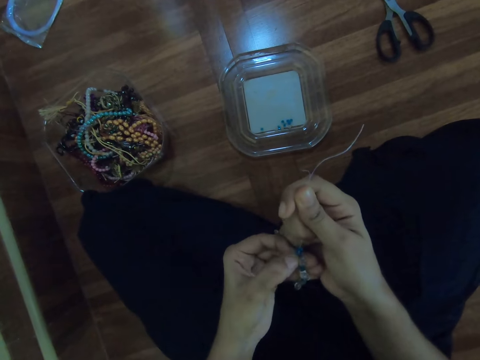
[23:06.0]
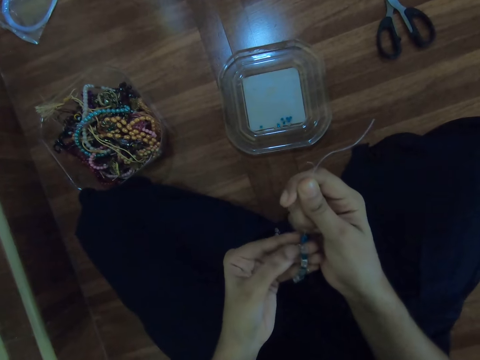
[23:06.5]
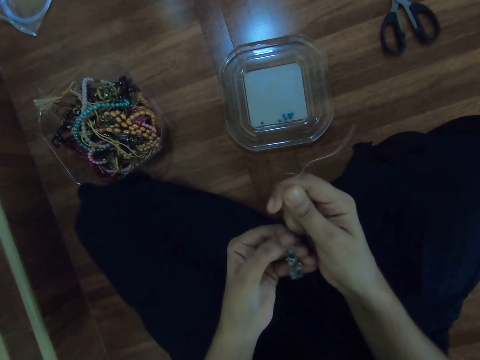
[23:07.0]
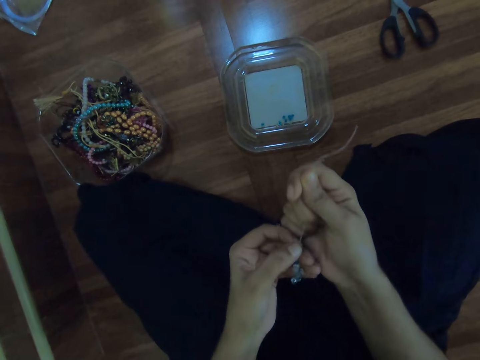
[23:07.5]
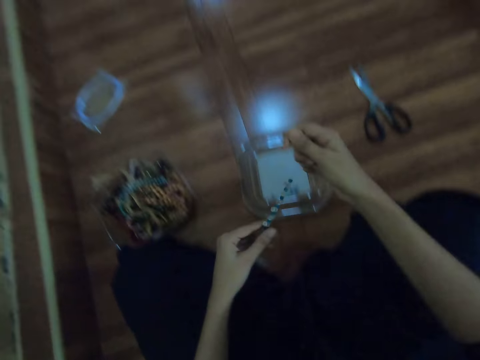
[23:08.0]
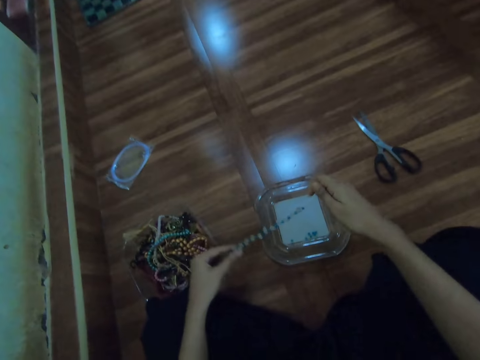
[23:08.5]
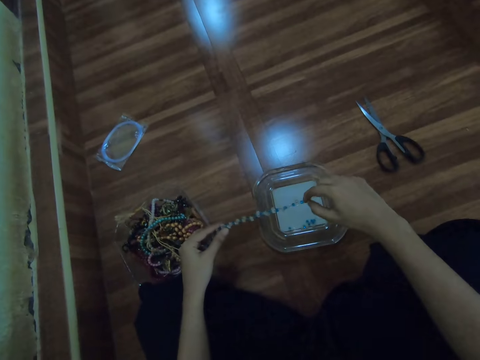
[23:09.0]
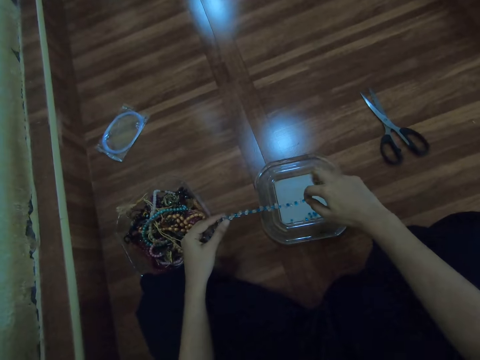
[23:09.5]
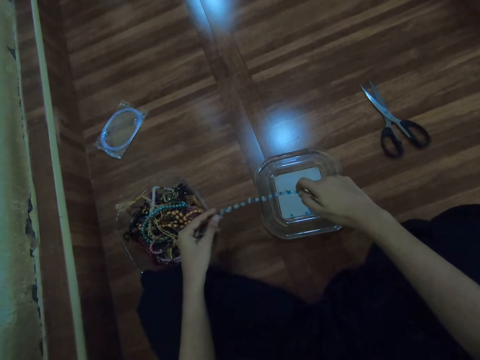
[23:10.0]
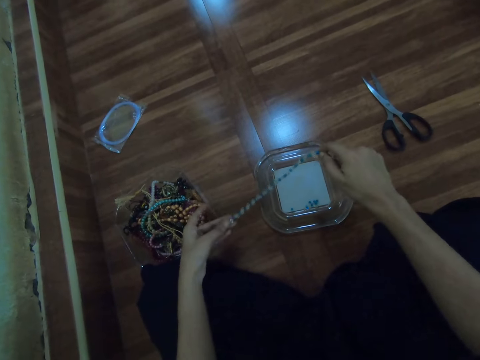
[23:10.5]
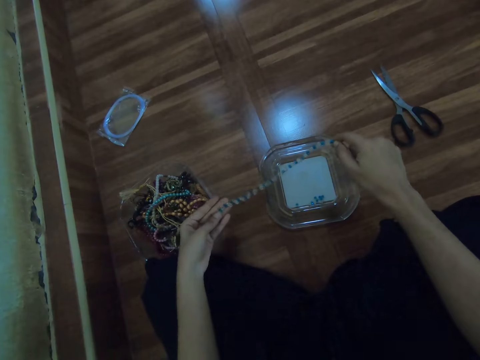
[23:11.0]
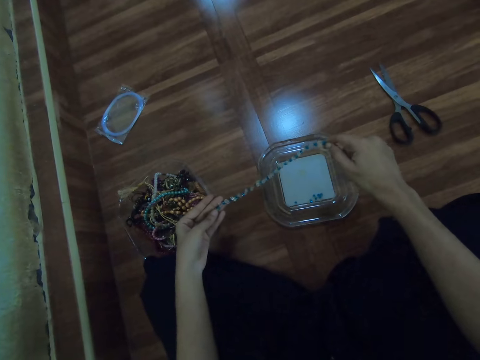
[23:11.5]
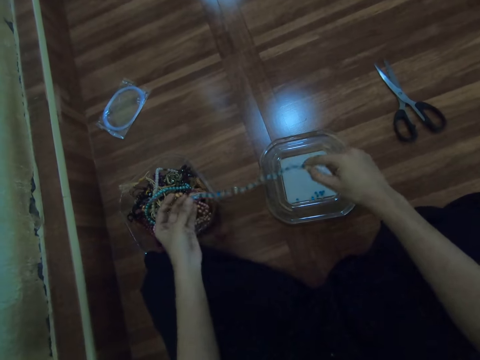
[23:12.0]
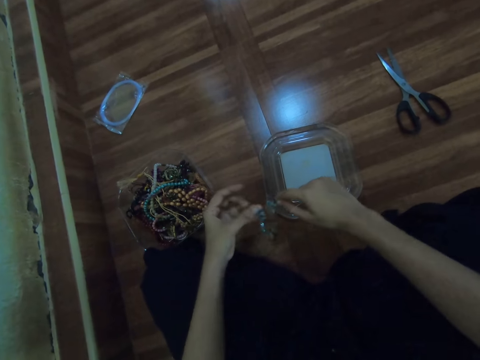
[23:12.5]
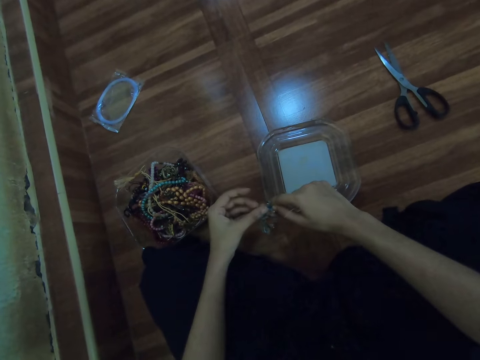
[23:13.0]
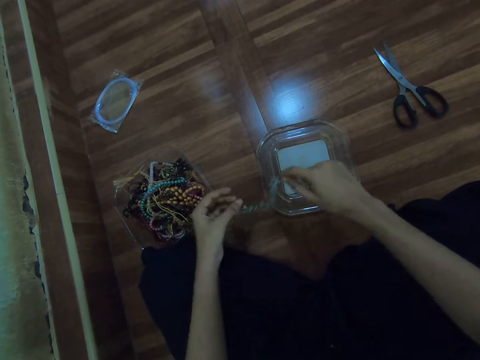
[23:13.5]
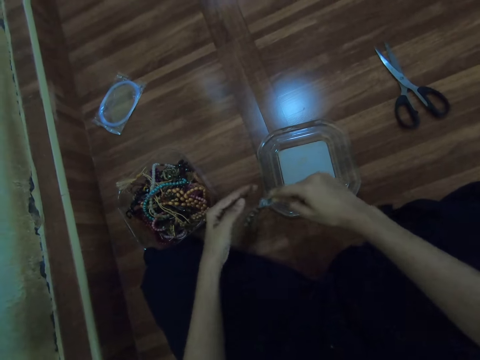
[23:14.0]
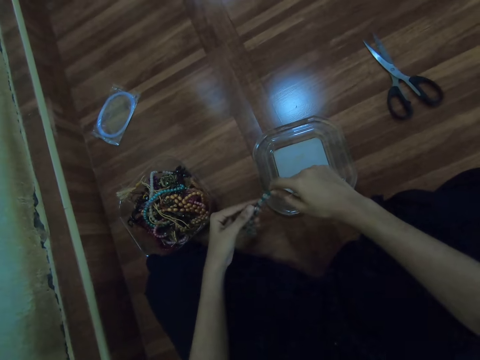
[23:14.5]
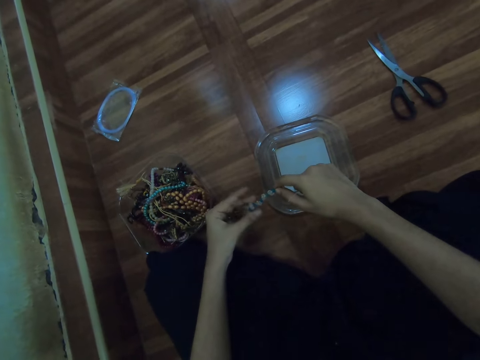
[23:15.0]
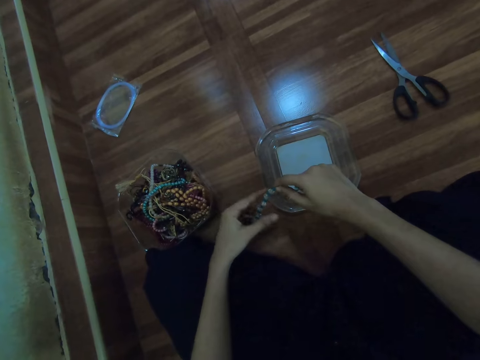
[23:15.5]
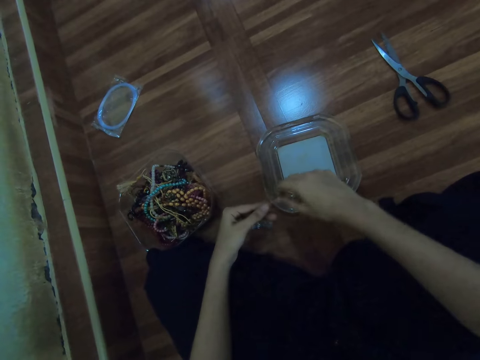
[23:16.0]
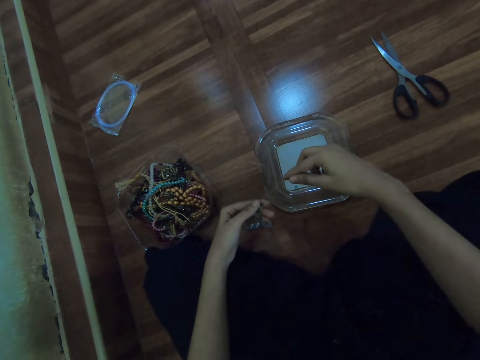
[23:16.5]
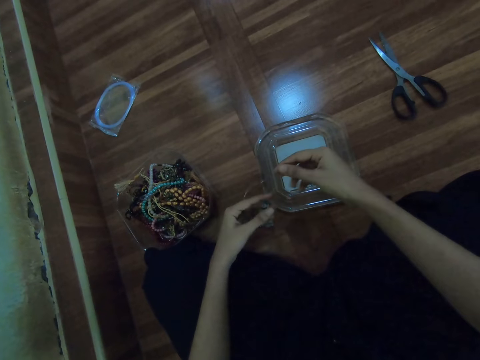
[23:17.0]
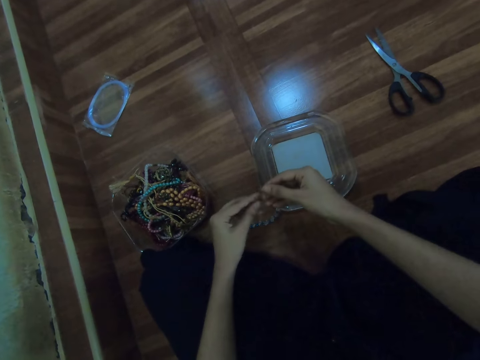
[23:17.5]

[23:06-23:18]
The camera wearer stretches the bead thread. They hold the fish line with both hands.

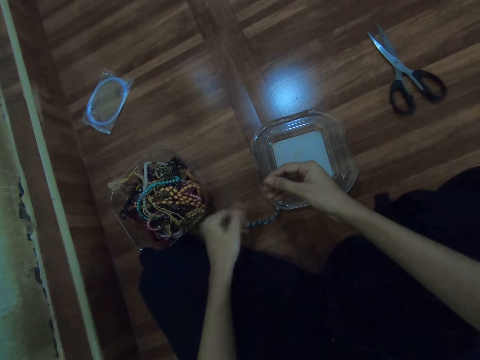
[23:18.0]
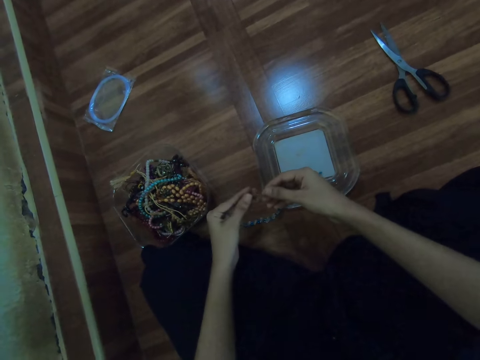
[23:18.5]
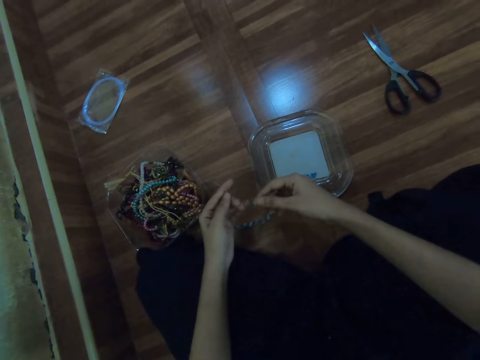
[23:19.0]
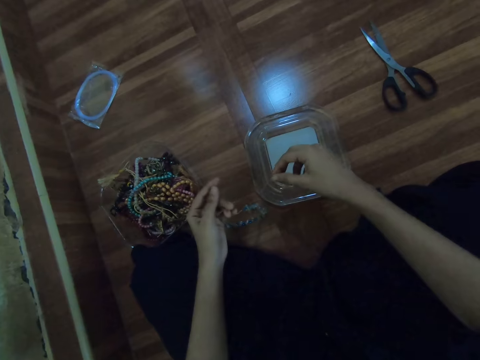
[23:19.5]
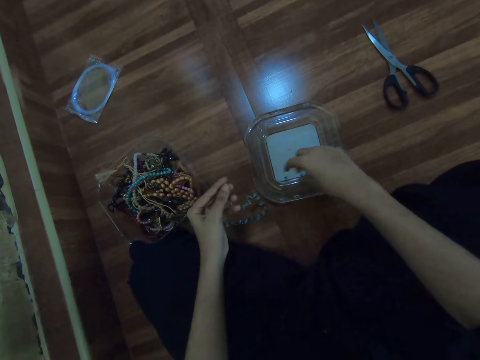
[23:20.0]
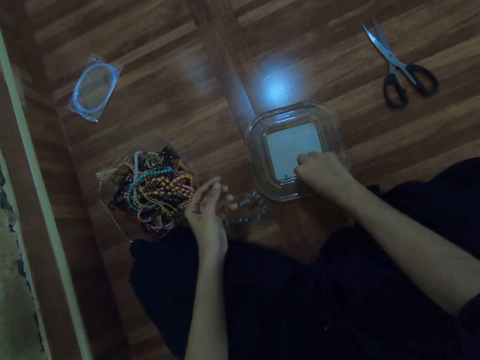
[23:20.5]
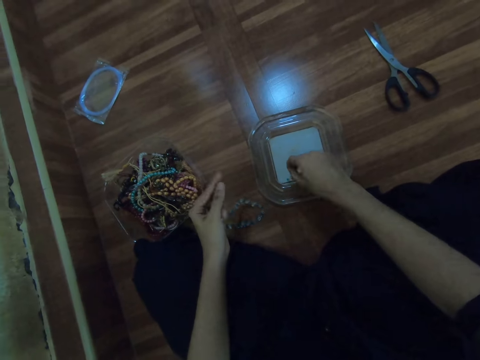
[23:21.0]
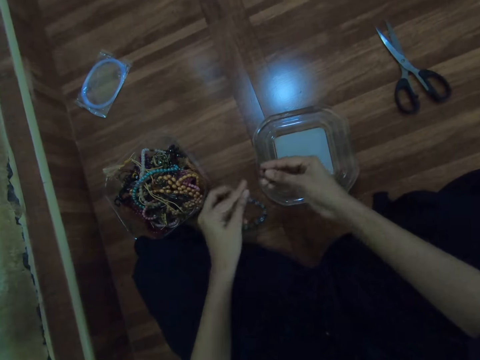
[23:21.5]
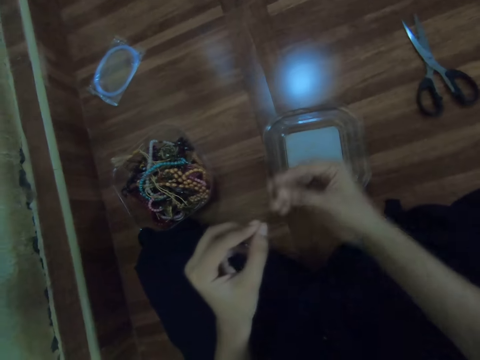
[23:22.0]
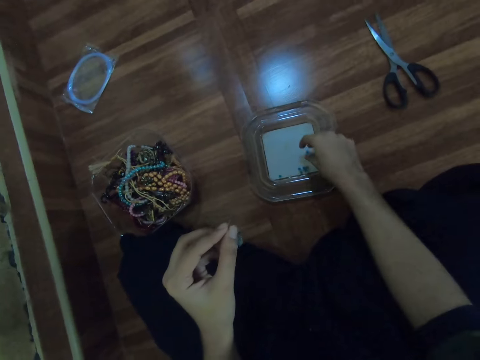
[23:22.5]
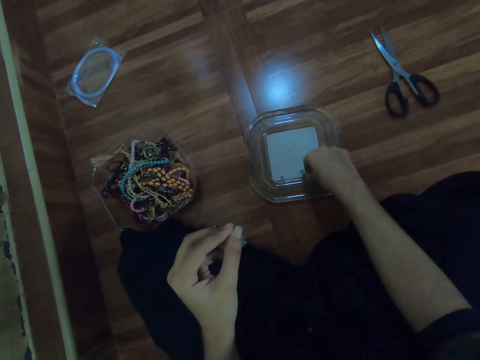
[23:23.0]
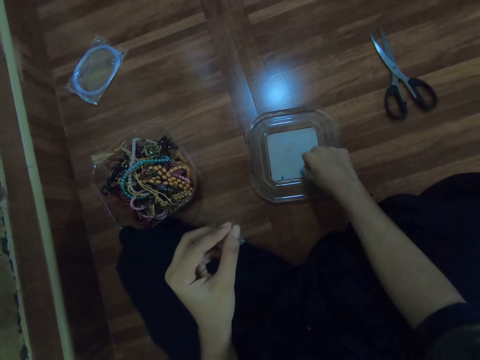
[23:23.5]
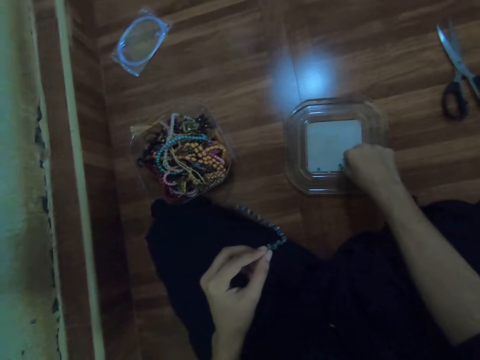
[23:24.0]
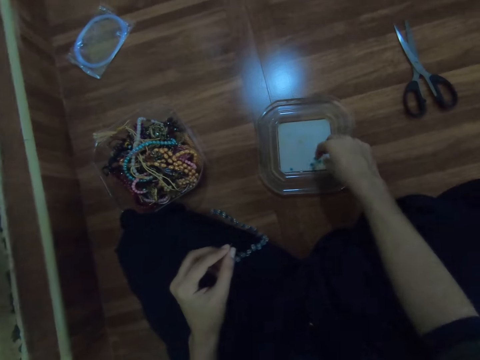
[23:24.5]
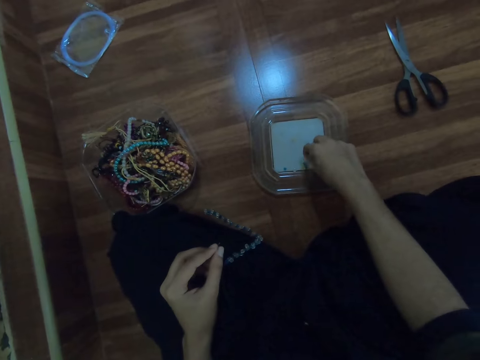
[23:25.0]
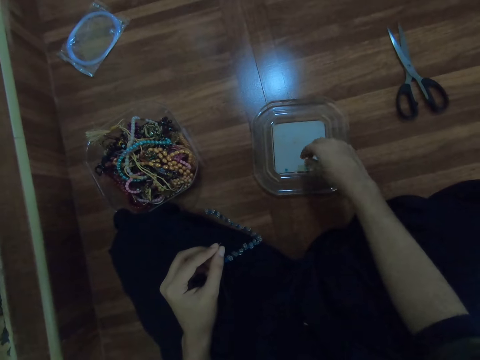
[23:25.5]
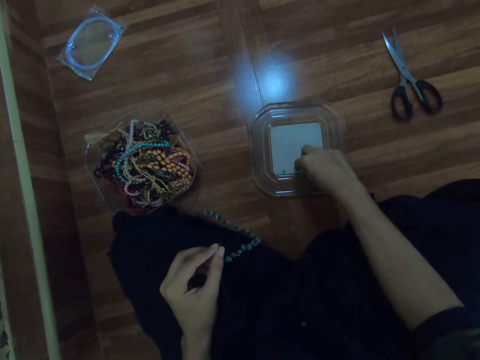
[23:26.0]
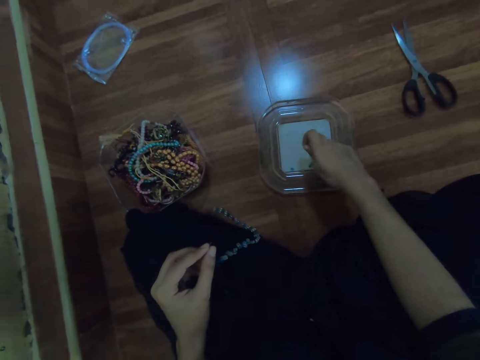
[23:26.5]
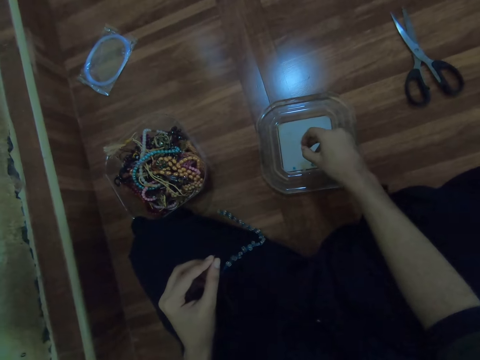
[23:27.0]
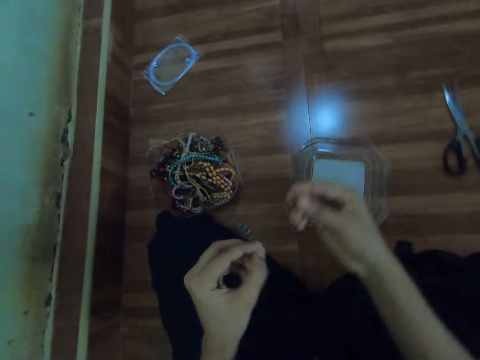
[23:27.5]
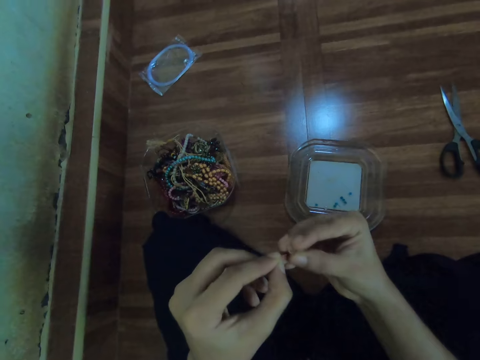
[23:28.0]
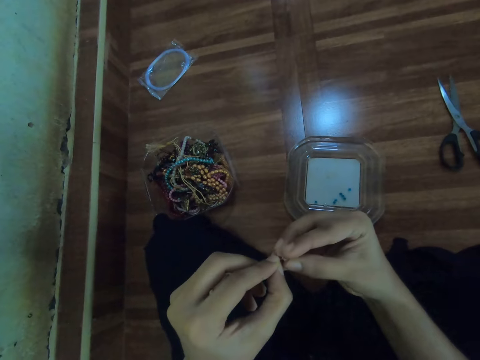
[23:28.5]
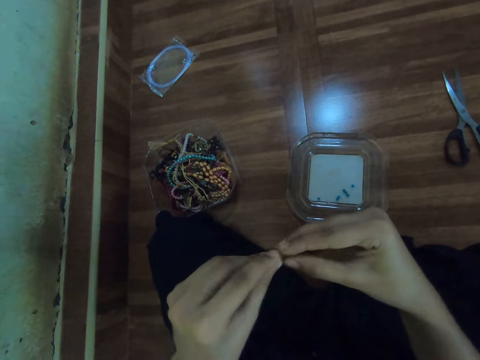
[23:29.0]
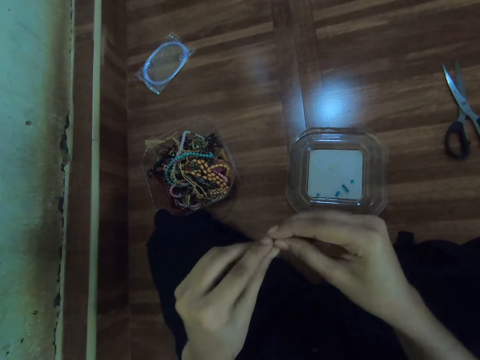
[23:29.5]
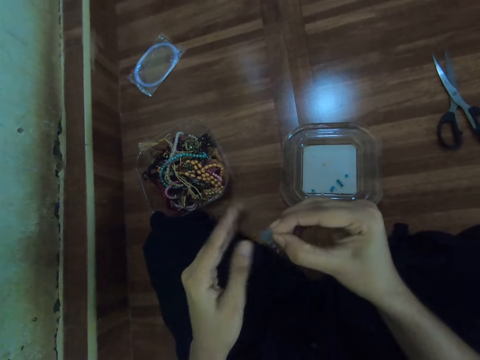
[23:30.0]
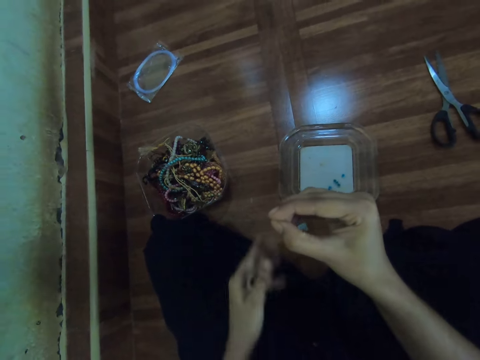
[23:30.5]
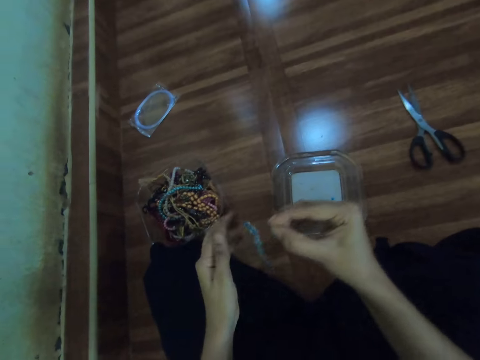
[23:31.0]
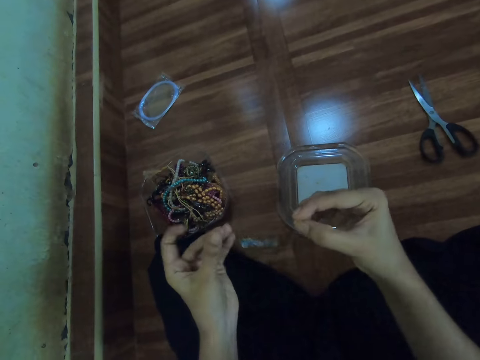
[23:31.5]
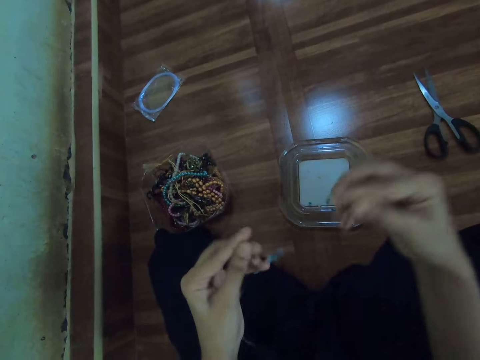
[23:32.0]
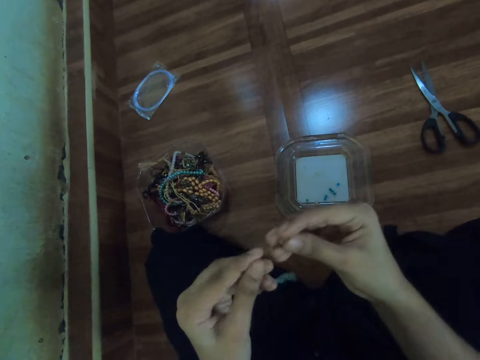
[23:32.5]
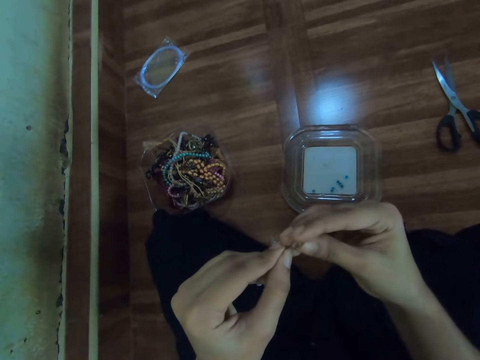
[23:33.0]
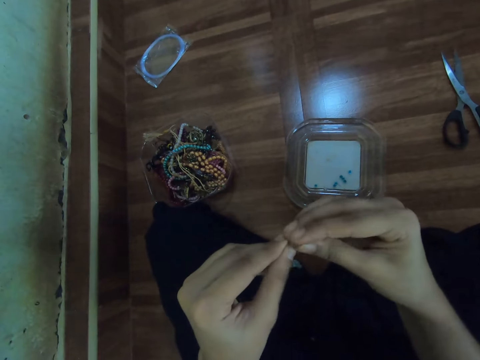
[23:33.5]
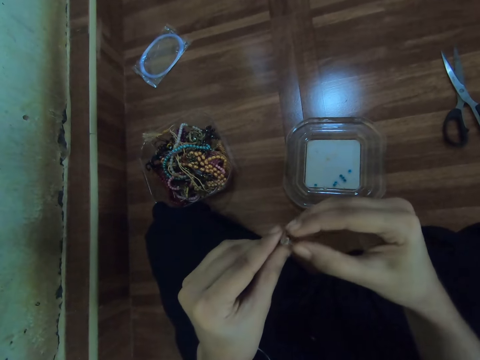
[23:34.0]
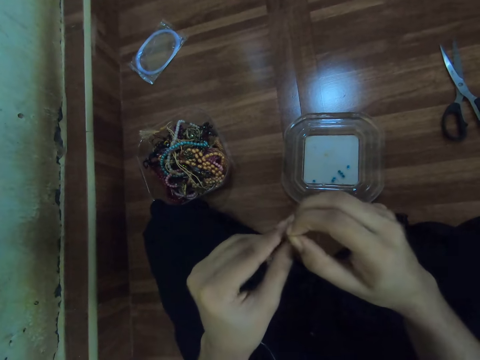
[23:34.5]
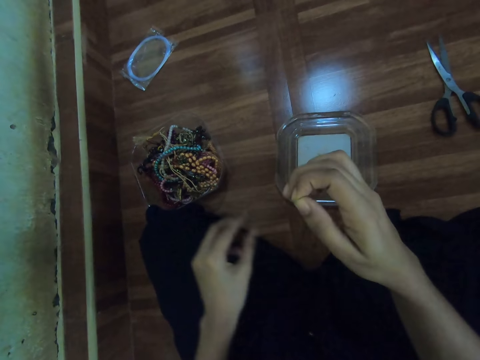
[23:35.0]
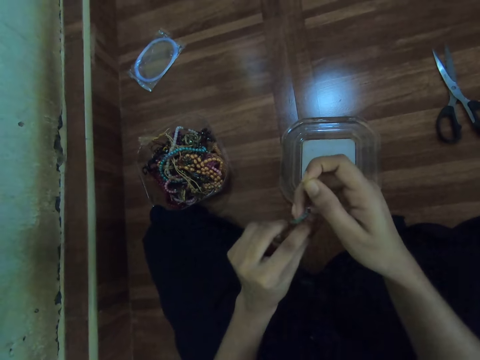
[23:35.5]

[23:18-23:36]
The camera wearer picks a bead from the container with her right hand. She drops the bead in the container with her right hand. She picks a bead from the container with her right hand. She inserts the bead in the fish line with her right hand. She puts the bead in a thread.
